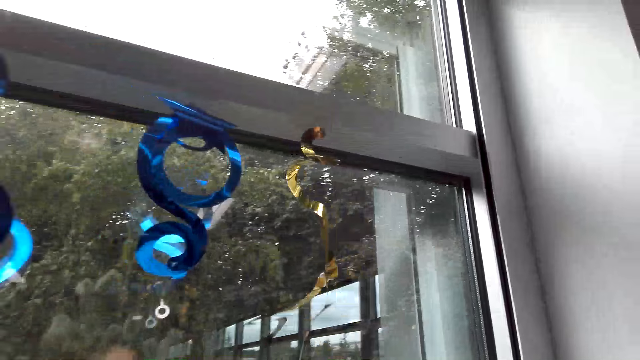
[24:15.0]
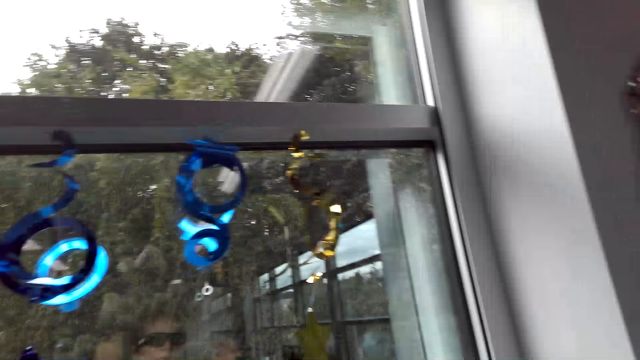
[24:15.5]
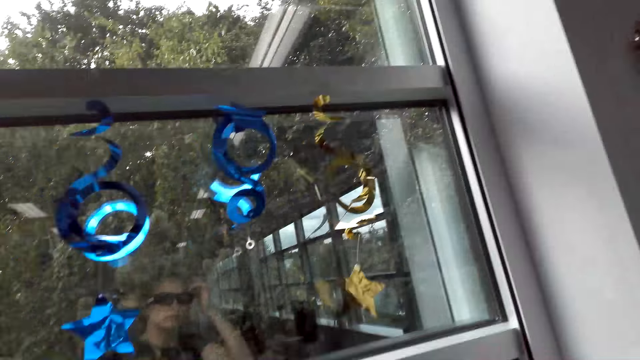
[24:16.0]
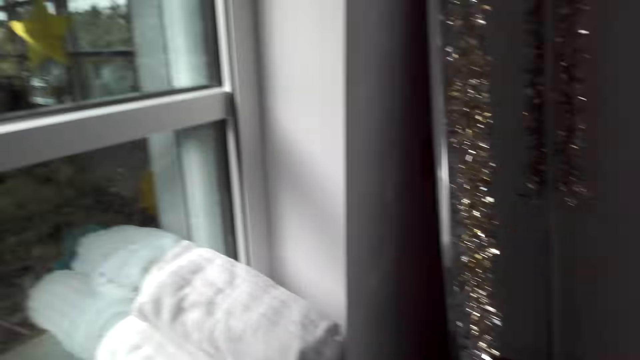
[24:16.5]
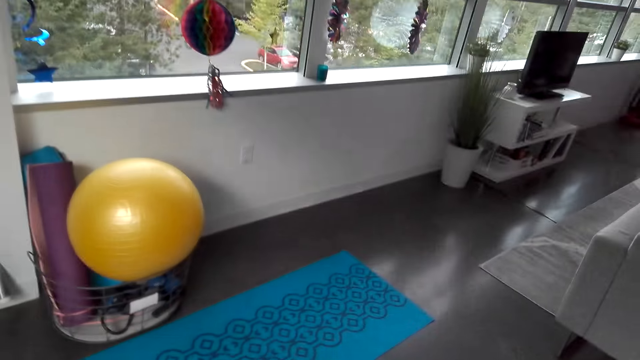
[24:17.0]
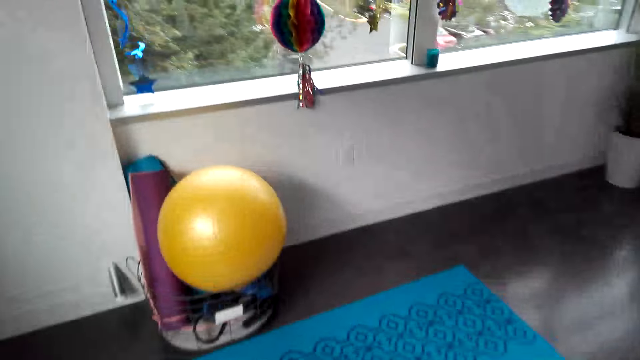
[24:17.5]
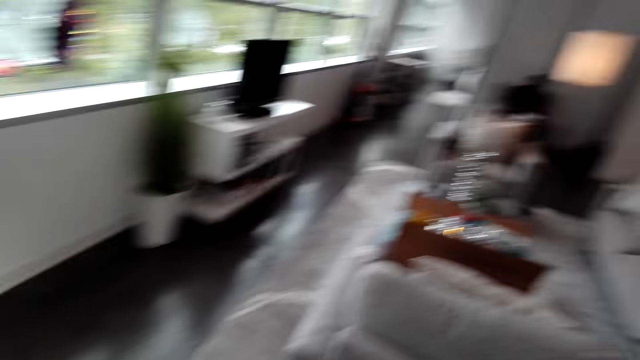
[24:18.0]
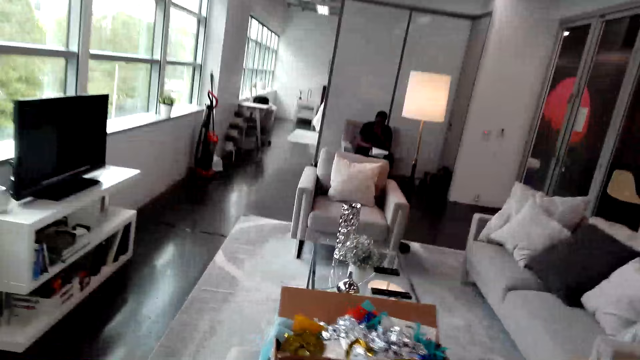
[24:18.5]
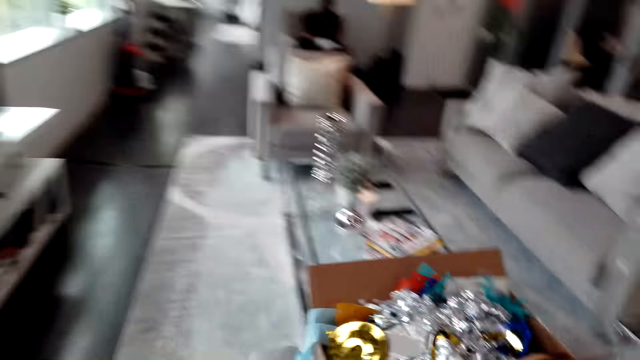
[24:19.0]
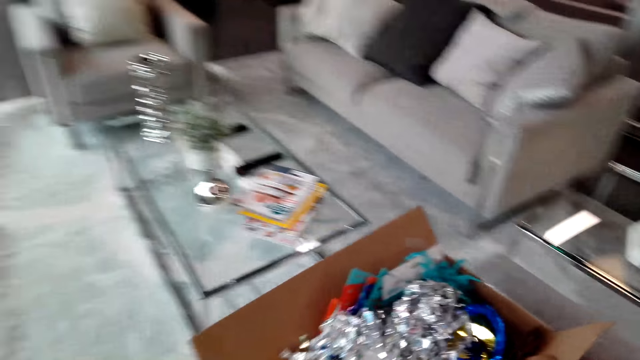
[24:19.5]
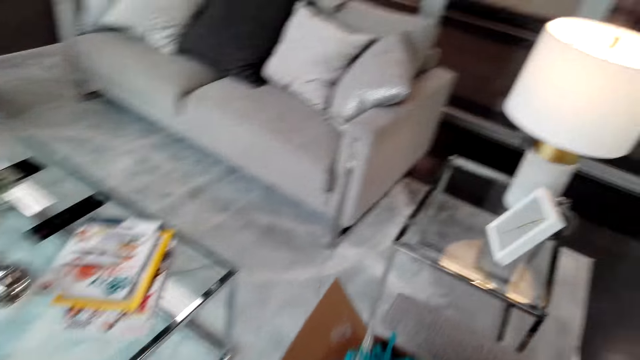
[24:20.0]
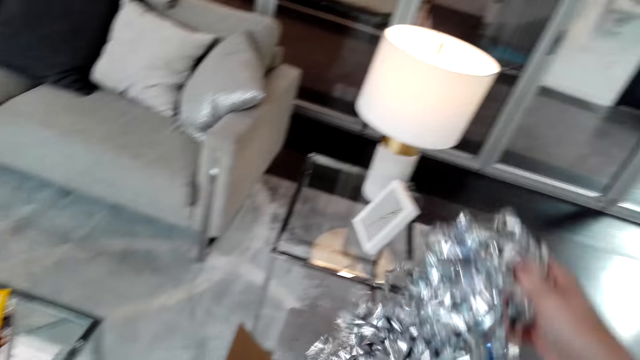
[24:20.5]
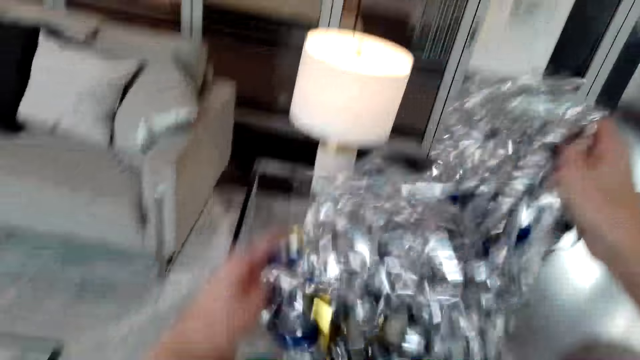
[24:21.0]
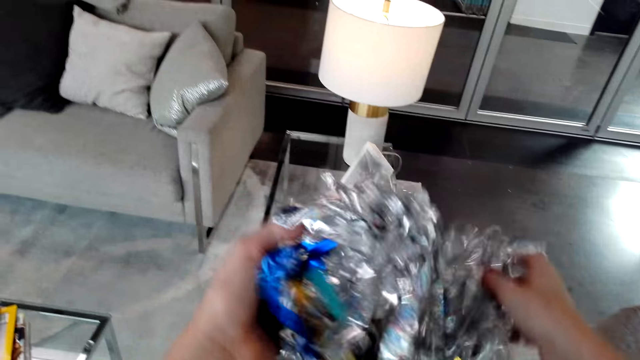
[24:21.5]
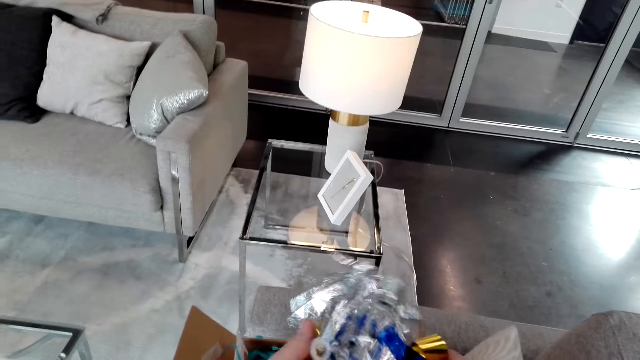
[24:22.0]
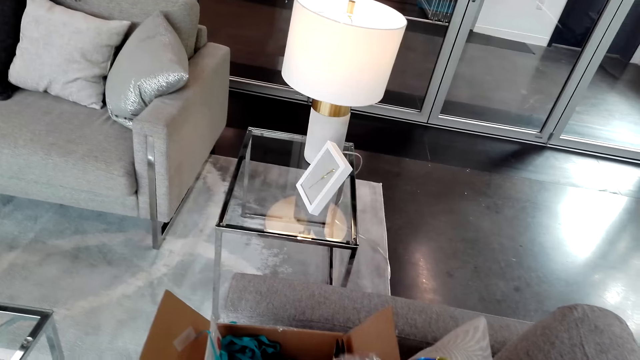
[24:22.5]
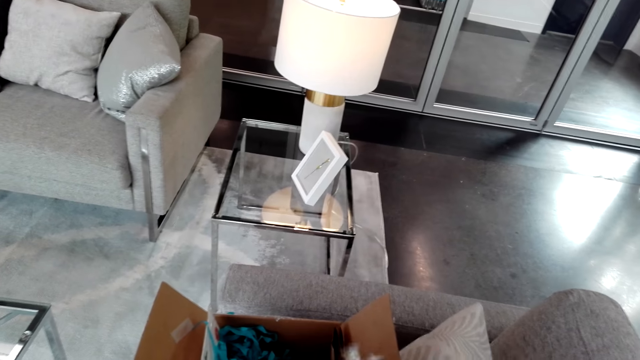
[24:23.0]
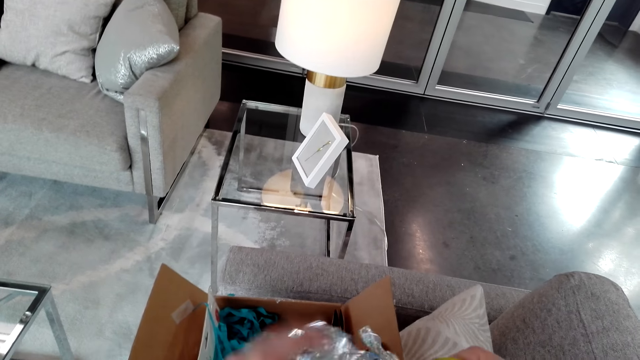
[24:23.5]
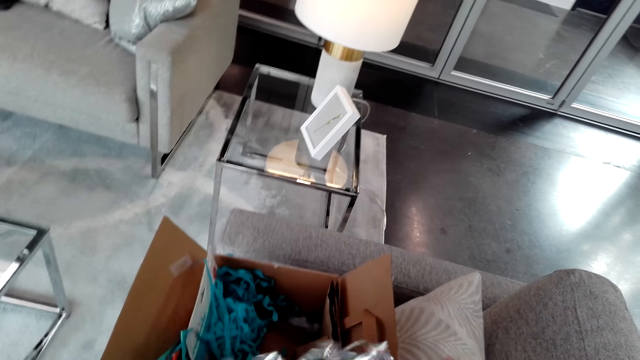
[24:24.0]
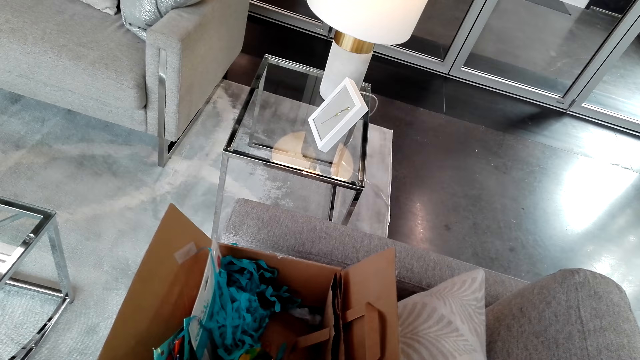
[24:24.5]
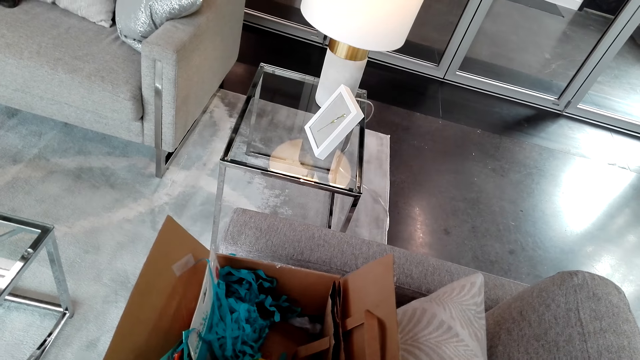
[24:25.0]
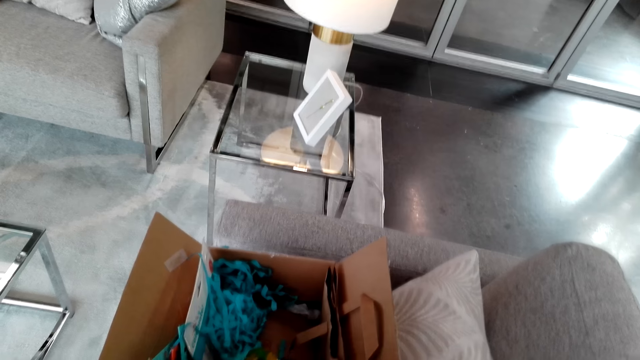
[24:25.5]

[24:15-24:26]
The camera wearer walks around the room. They untangle the decoration. They pick up the decorating material.

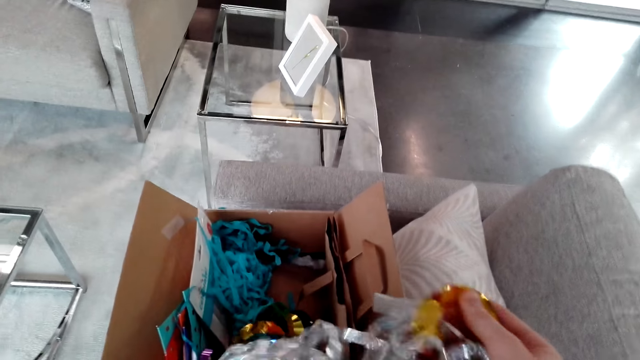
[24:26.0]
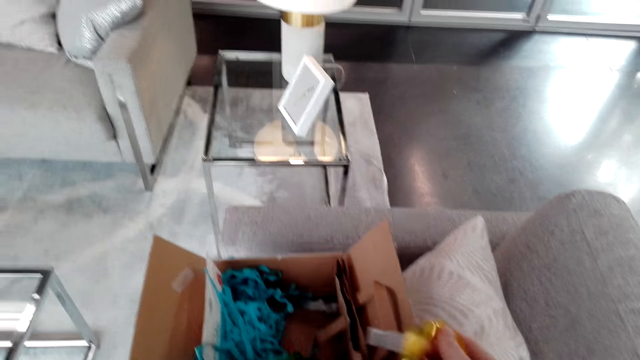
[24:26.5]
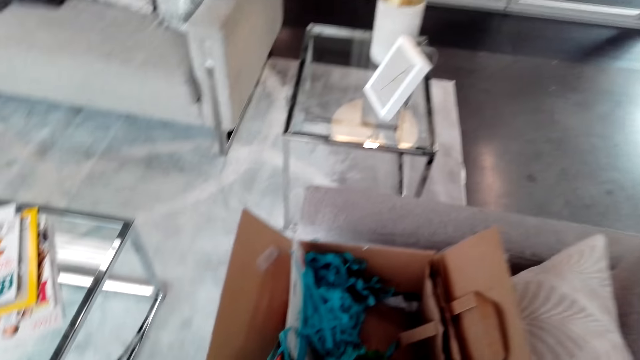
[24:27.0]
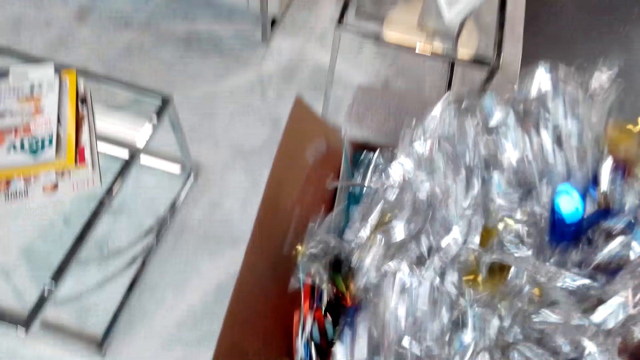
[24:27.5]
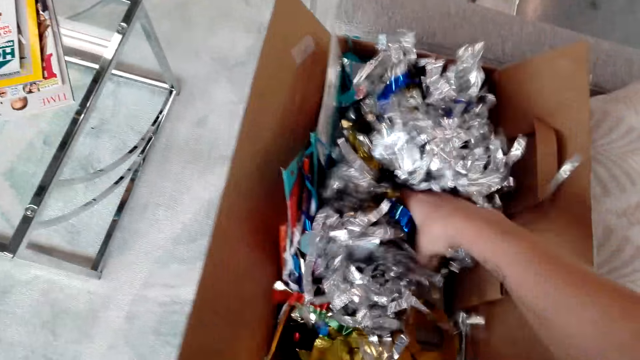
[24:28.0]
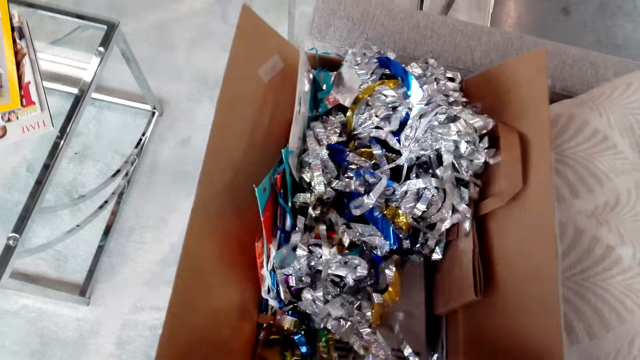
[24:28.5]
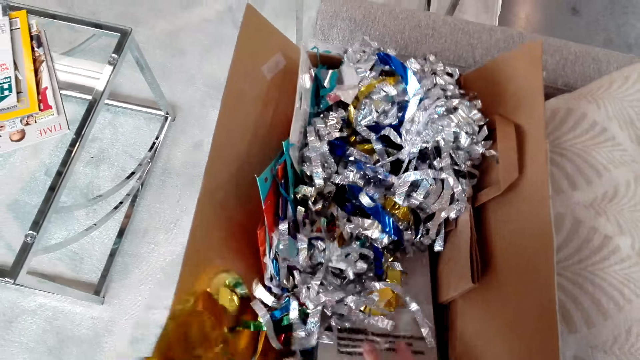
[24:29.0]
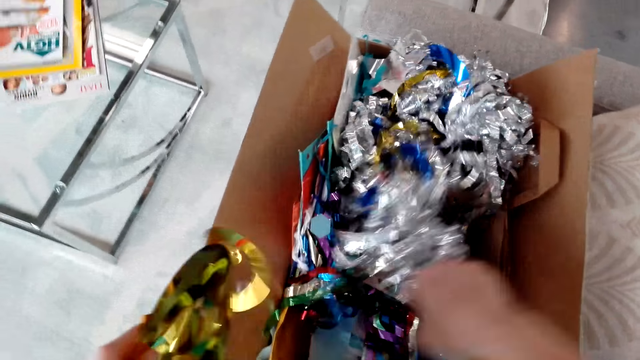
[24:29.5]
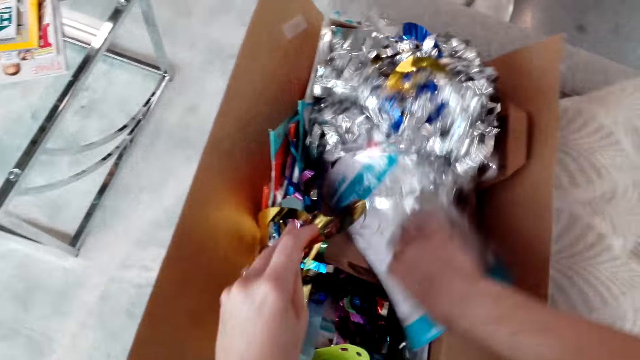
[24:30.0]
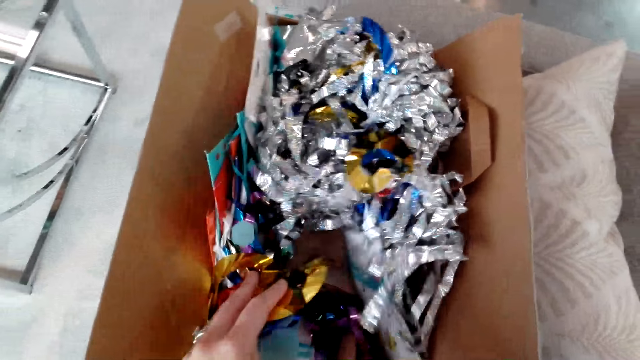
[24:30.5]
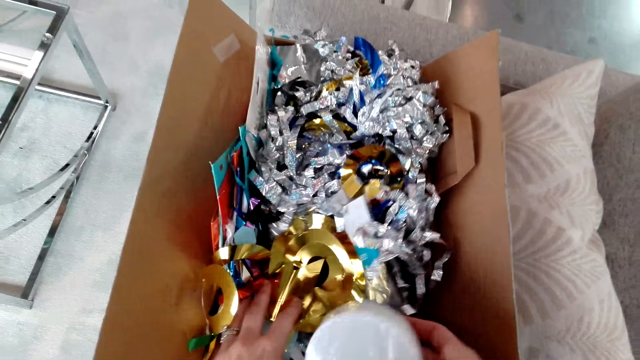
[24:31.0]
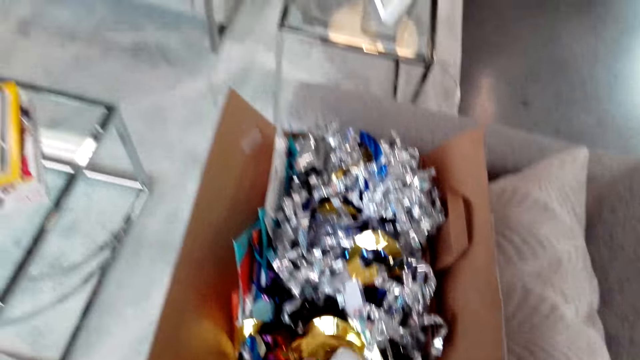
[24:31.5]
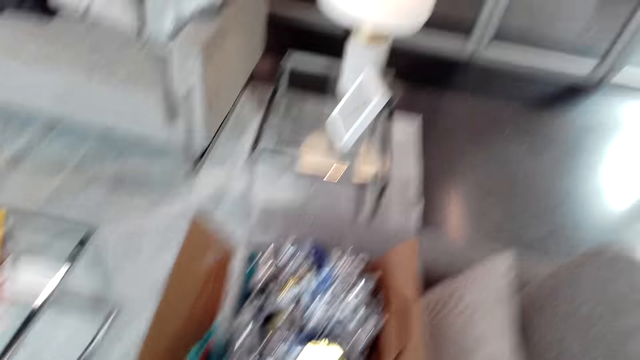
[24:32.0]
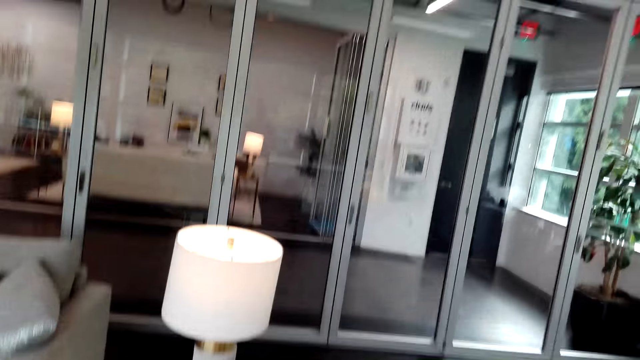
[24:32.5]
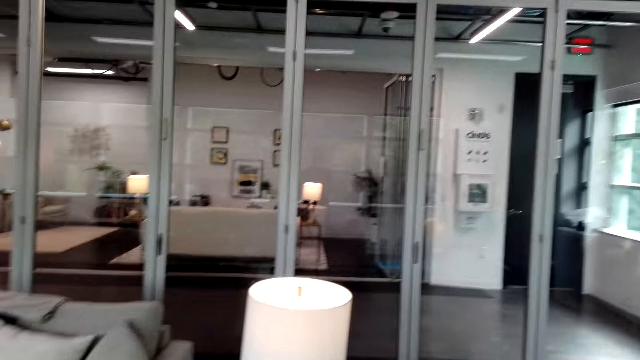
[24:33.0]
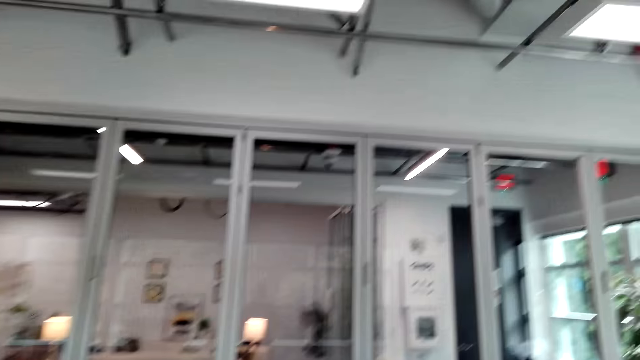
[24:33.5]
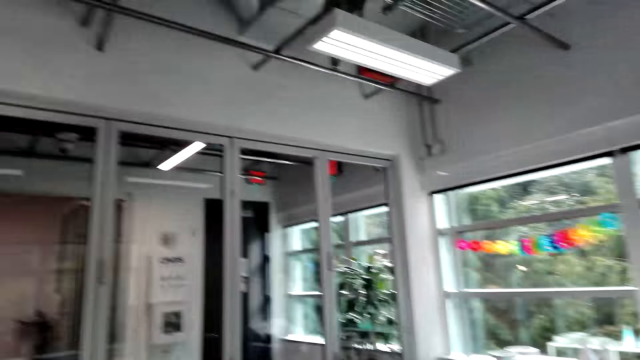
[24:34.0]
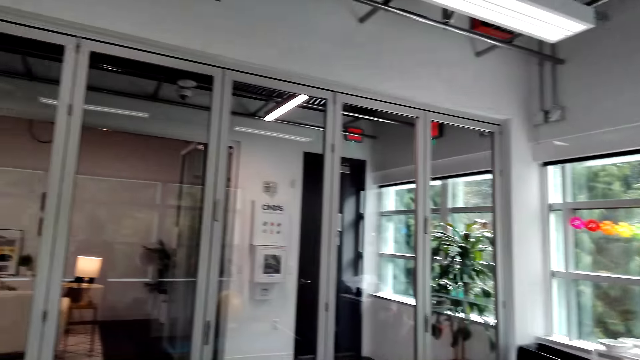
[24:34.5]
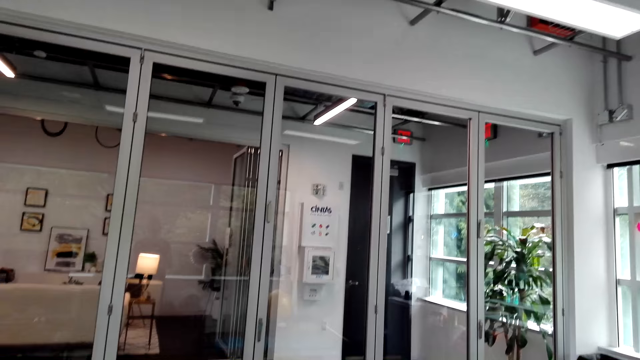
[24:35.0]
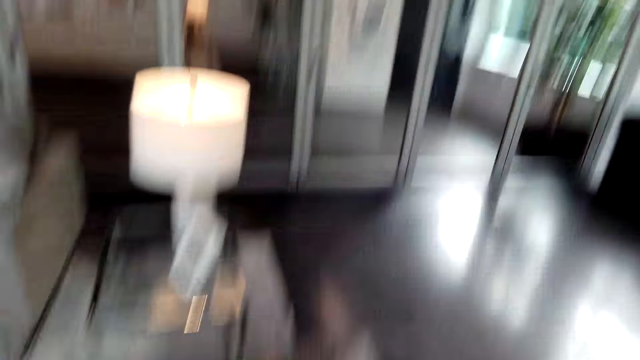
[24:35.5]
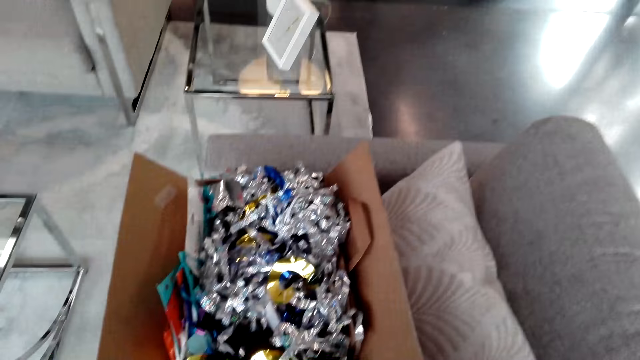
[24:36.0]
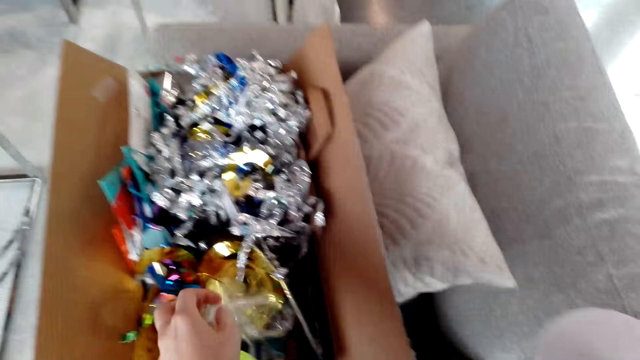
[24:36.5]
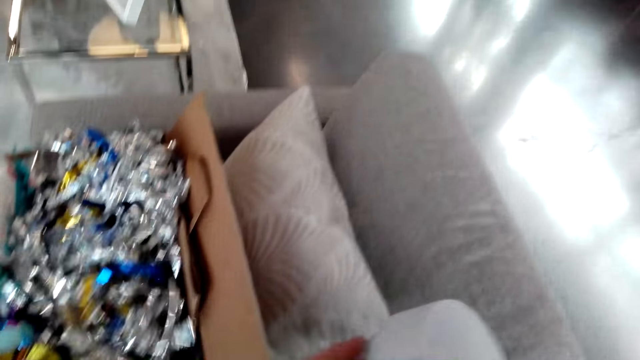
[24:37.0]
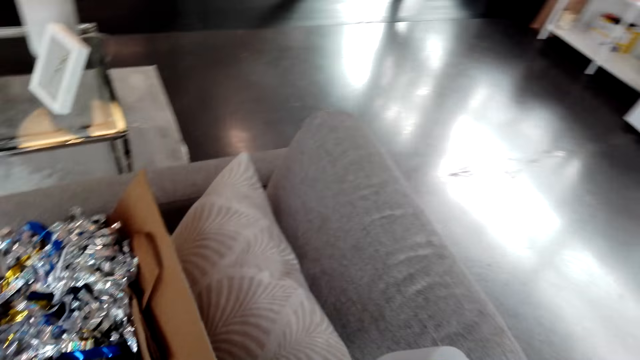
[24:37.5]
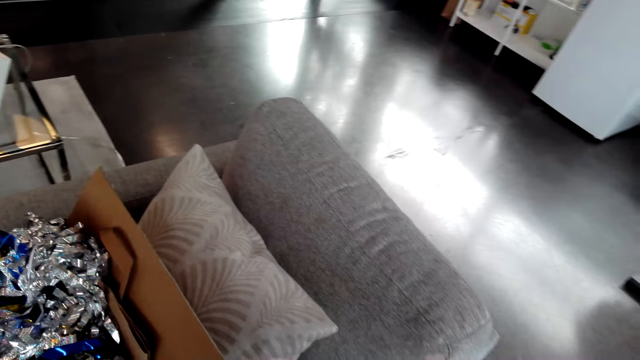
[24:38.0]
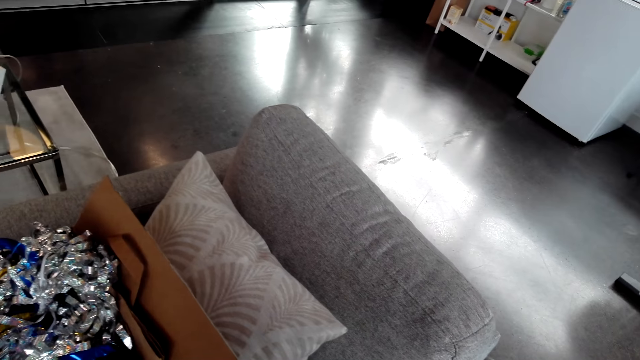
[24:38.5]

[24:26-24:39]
The camera wearer puts the decorating material in the box. They move the decorating material. They pick streamers from the box. They turn around the room.
